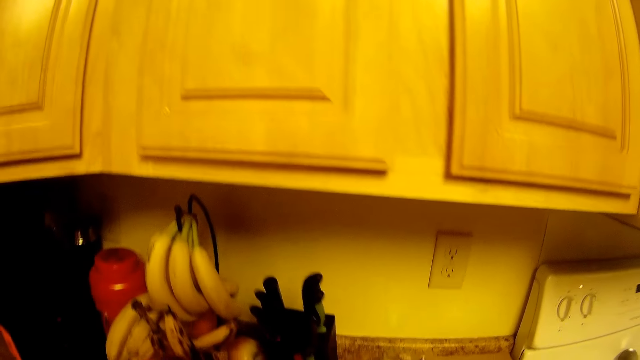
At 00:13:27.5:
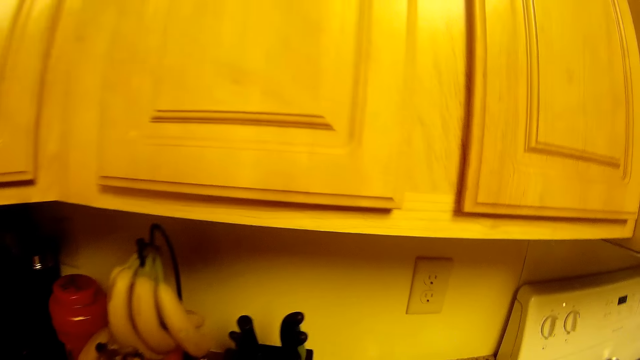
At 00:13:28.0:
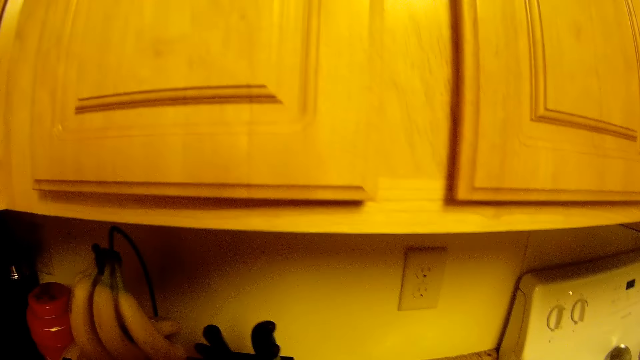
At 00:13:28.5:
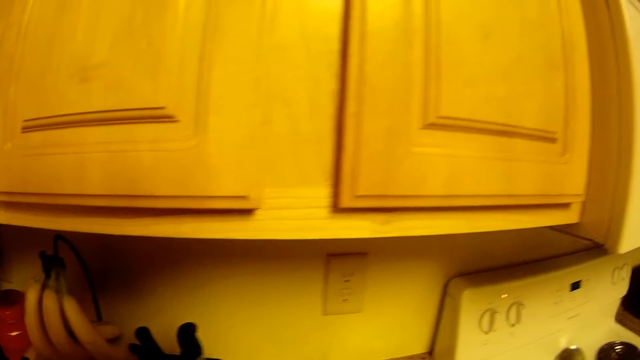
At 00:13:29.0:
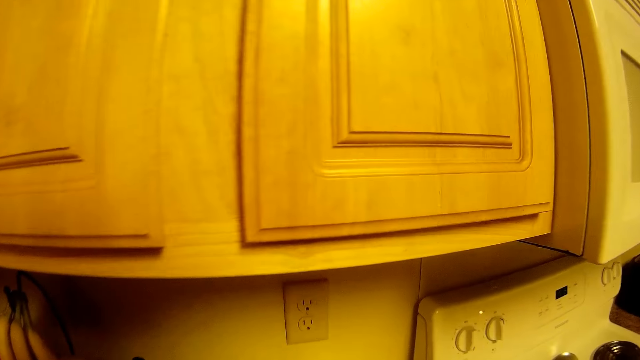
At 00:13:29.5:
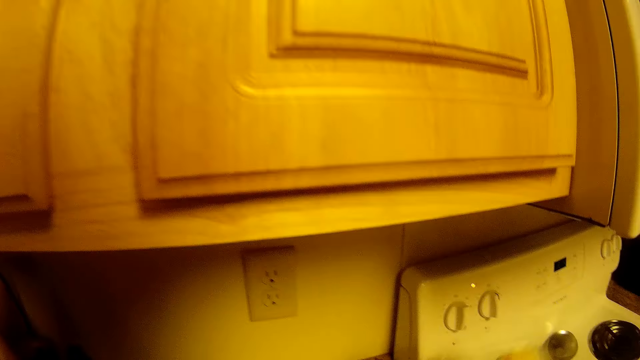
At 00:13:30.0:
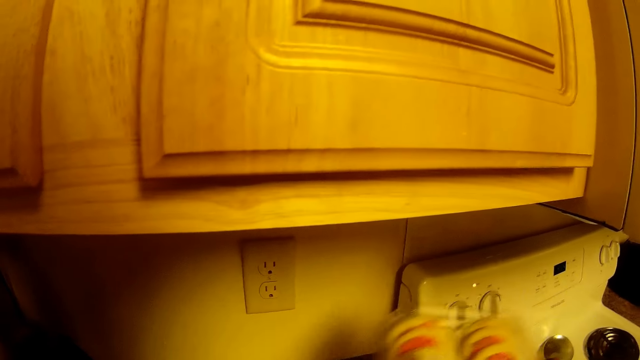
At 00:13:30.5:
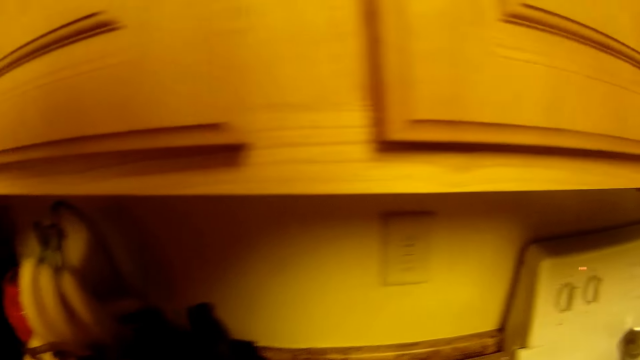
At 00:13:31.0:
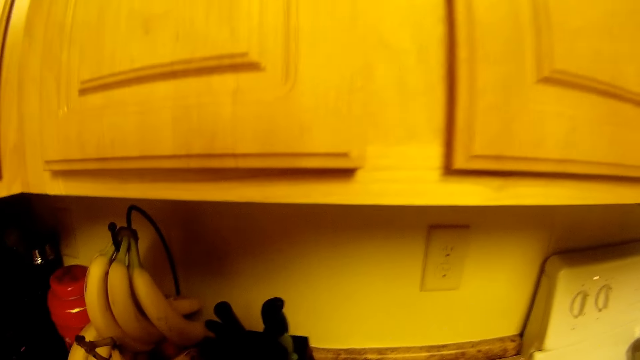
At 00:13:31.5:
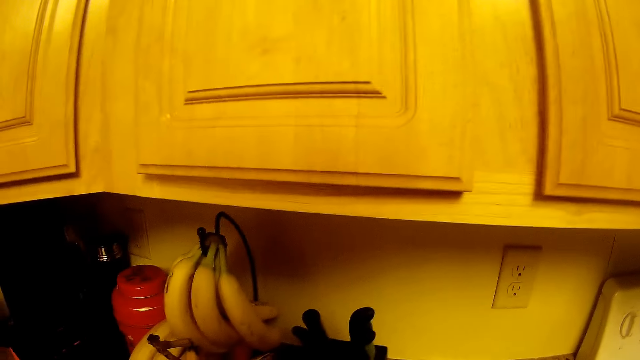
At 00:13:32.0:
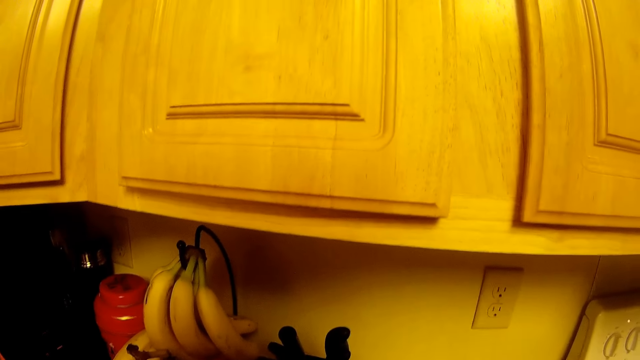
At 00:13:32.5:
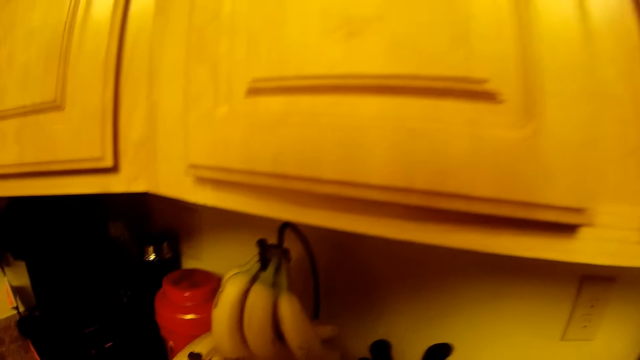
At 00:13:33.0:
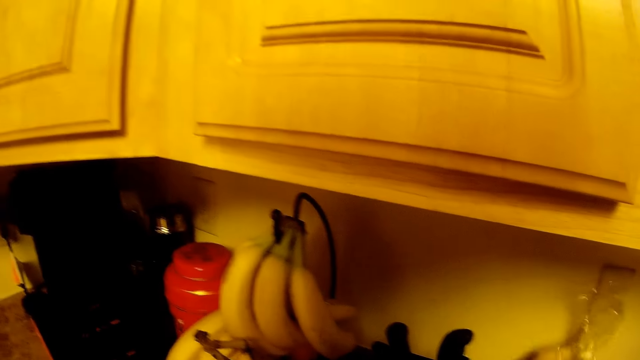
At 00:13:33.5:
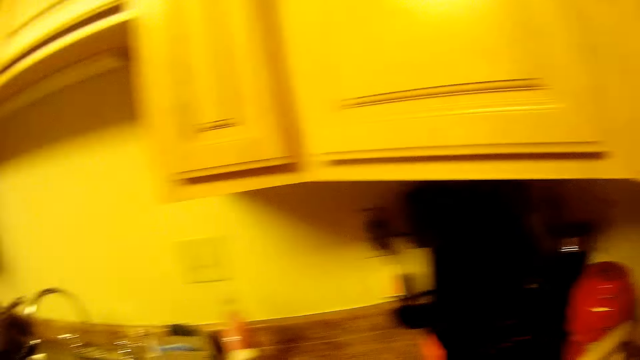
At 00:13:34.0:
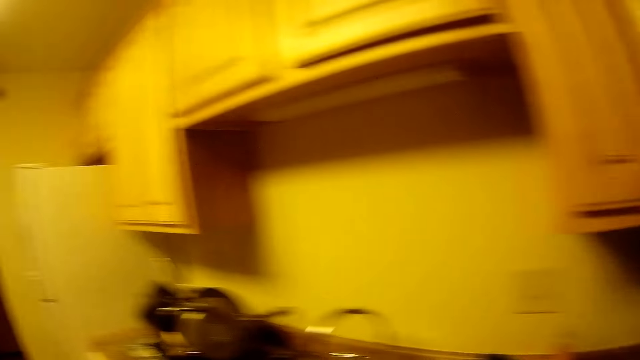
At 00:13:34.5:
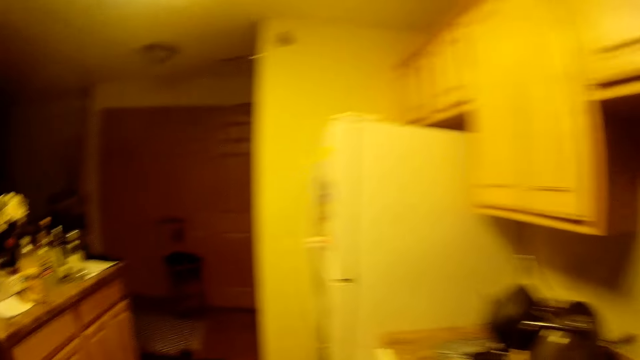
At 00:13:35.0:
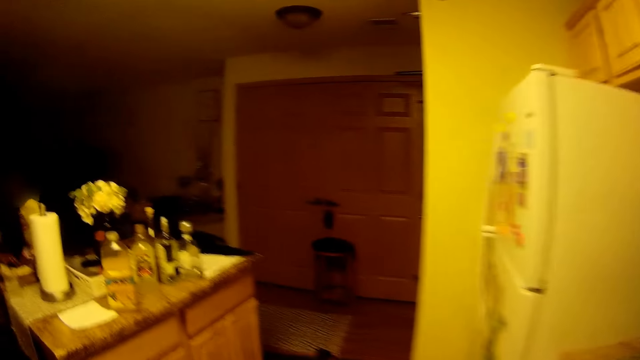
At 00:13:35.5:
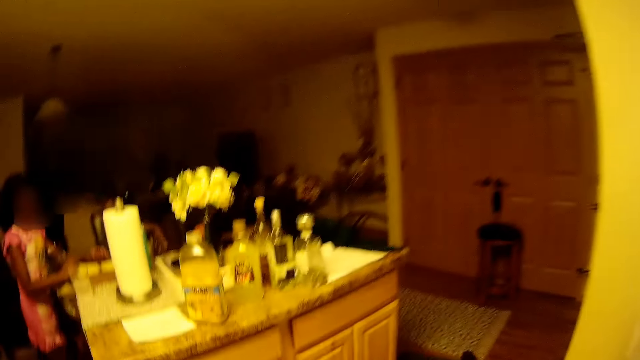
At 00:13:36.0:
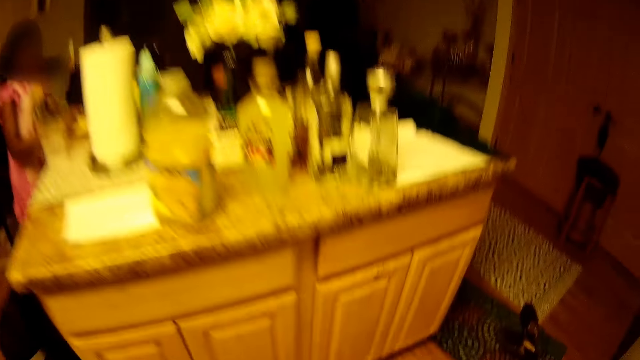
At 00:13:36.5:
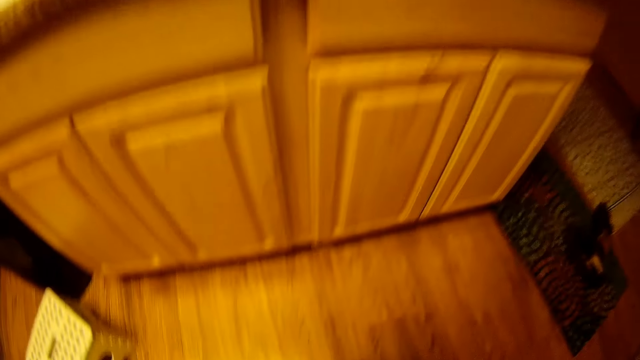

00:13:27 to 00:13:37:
The camera wearer takes a container from the shelf with her right hand. She puts a packet on the counter. She opens a plastic bag with her right hand. She walks towards the cabinet.

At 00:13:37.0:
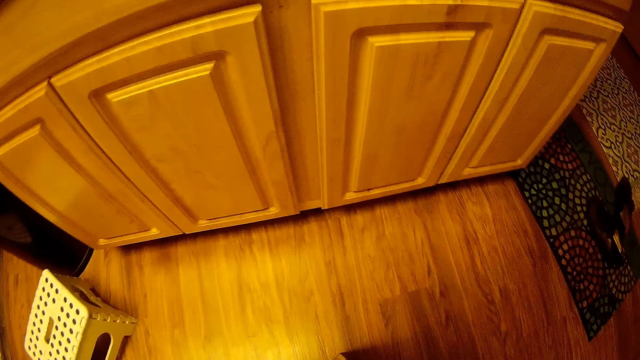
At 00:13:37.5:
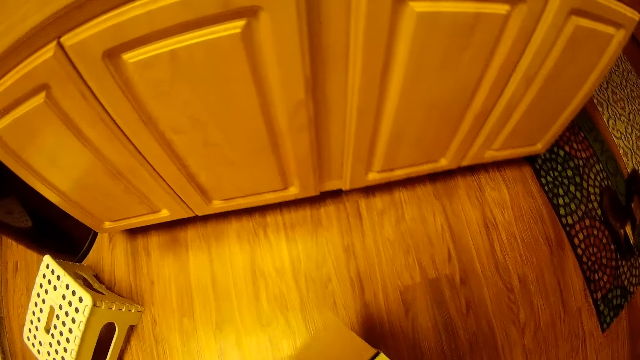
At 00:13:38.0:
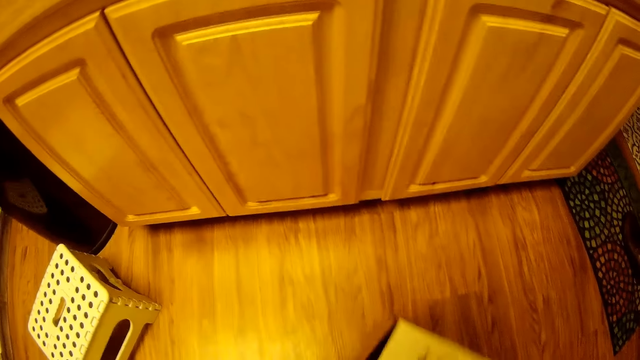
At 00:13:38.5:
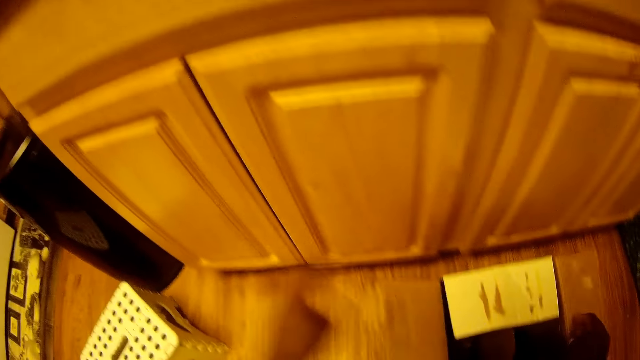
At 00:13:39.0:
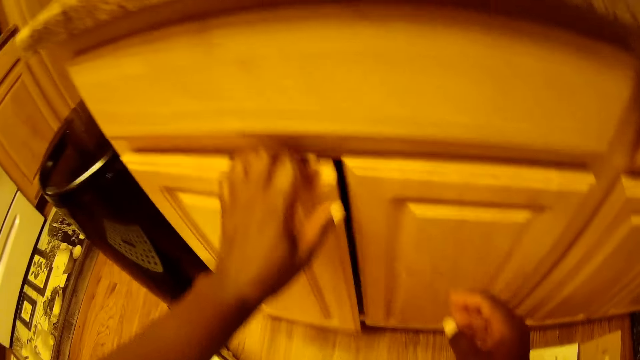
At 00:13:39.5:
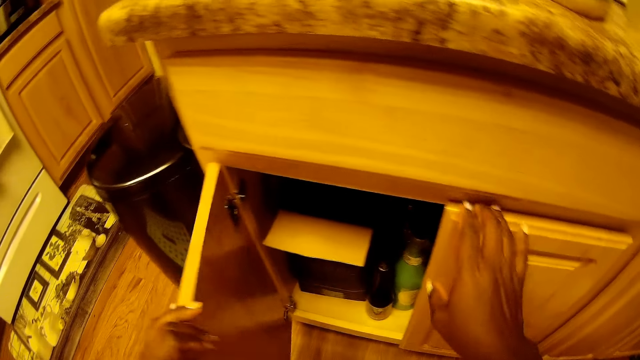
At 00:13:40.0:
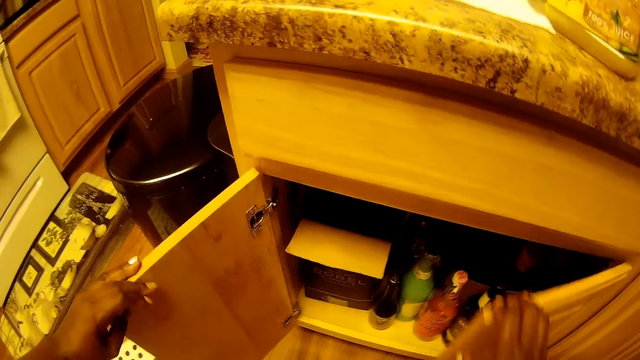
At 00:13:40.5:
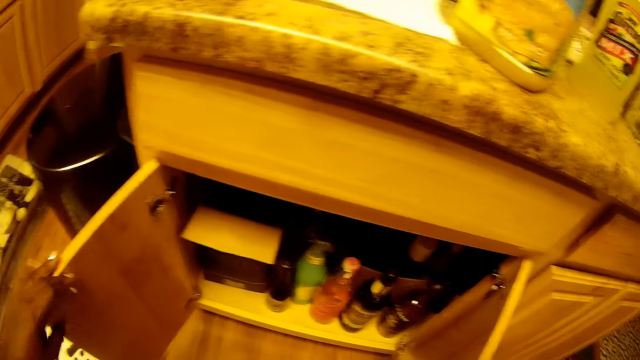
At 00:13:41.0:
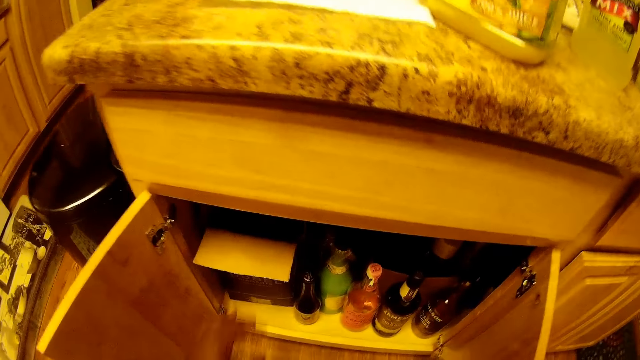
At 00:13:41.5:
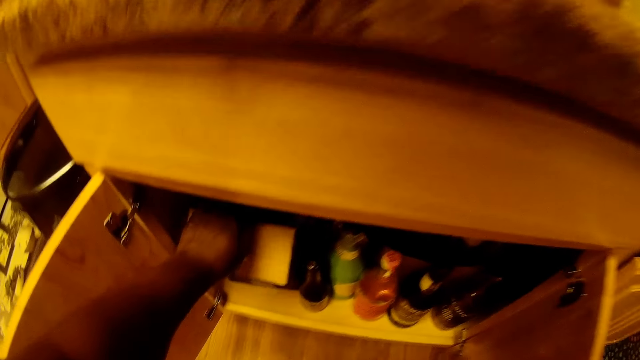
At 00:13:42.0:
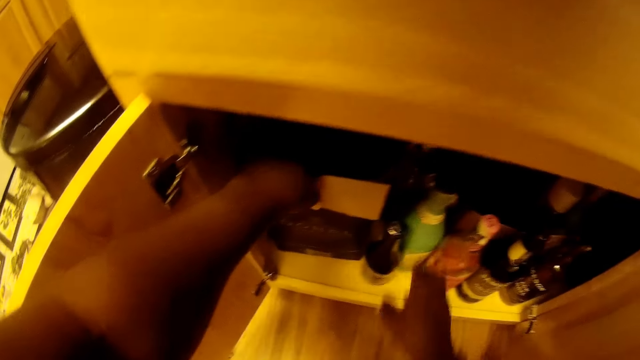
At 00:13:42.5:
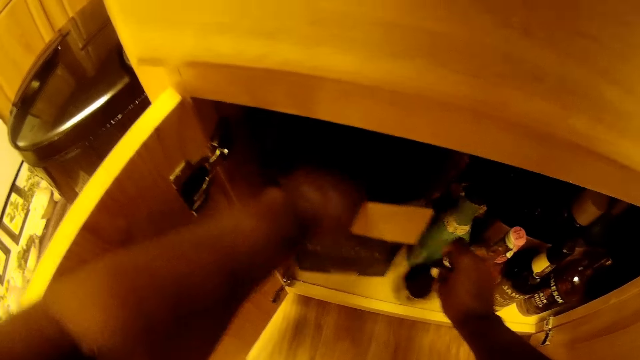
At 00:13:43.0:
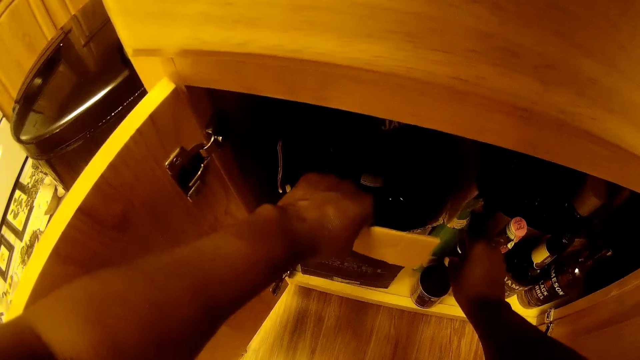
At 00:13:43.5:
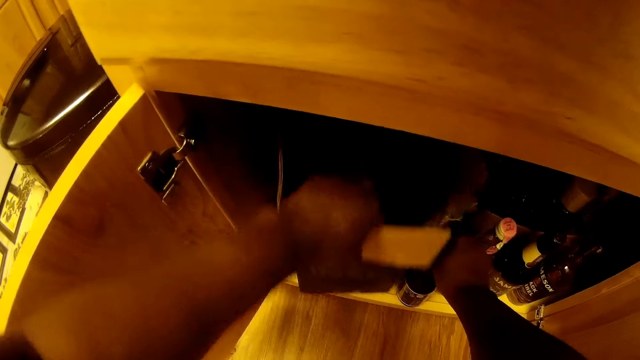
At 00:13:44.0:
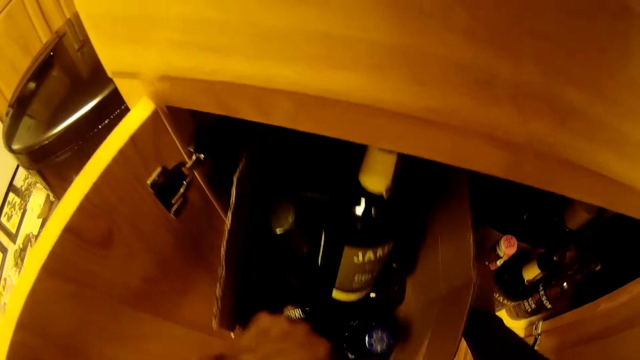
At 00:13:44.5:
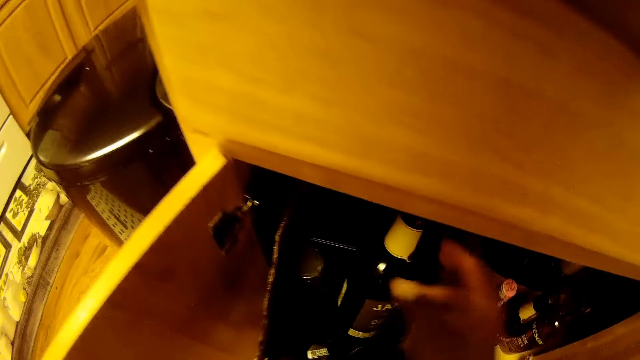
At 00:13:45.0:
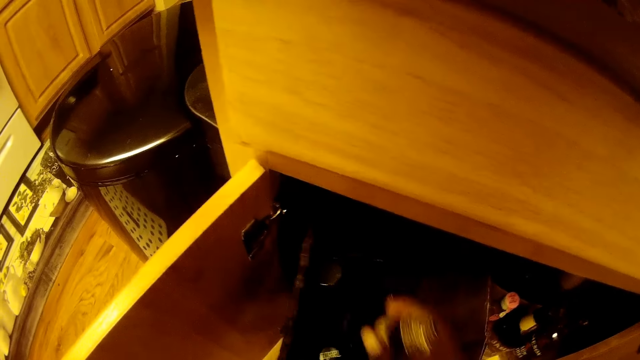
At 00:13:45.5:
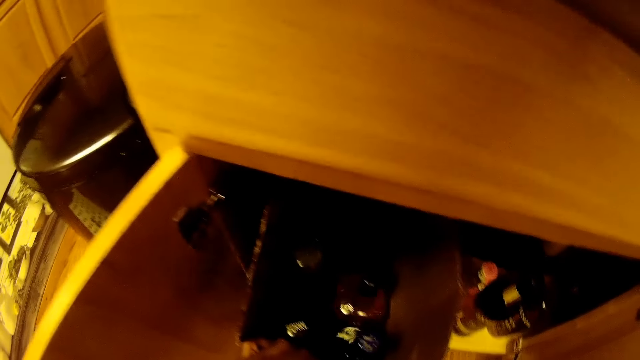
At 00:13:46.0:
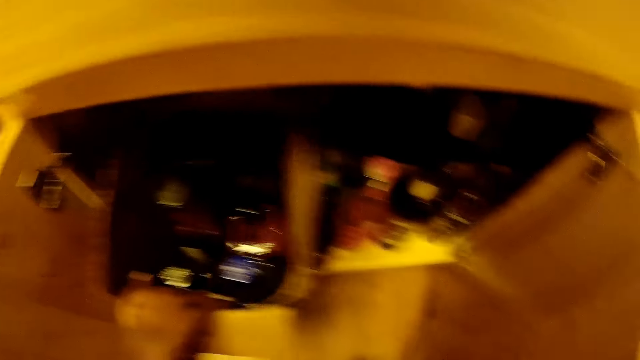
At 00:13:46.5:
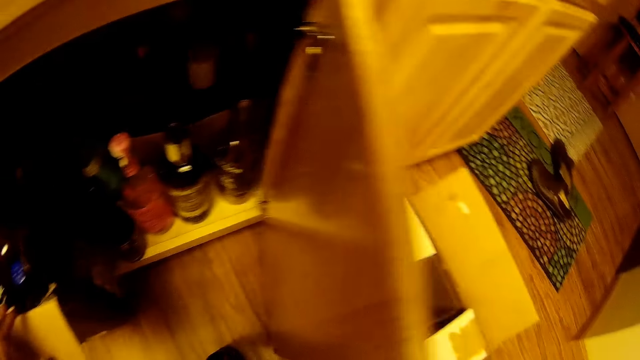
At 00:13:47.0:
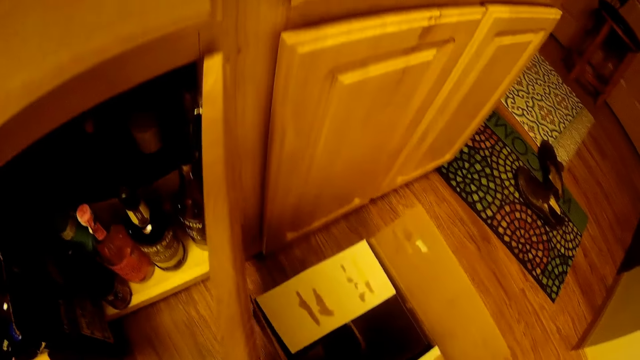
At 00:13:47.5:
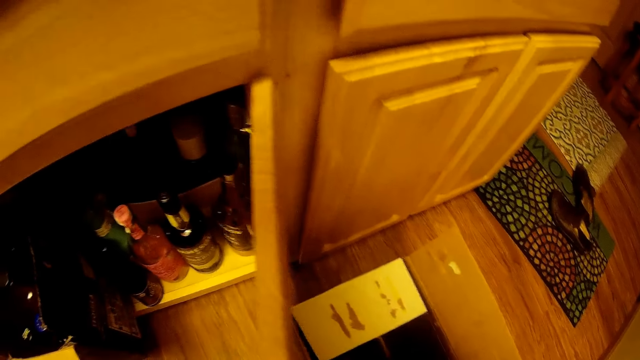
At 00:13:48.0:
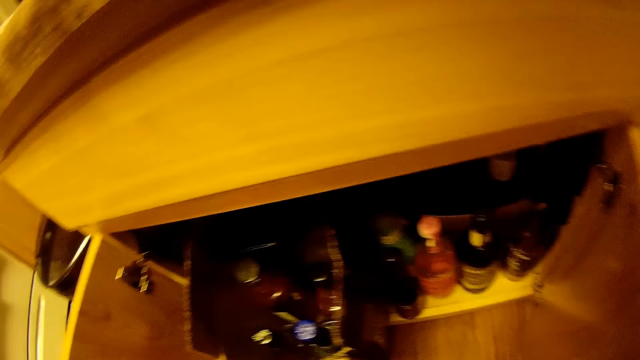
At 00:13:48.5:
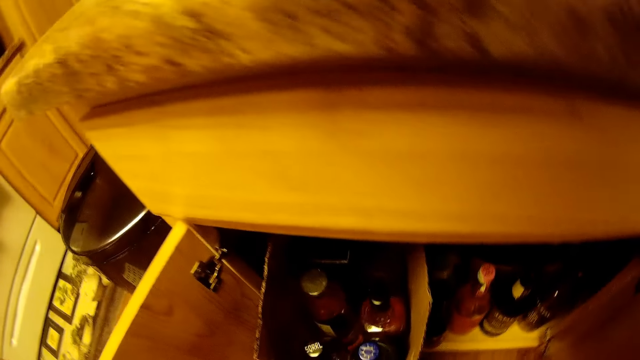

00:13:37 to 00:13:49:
The camera wearer moves a carton box on the floor with both hands. She opens the shelf or cabinet with her left hand. She opens the shelf with her right hand. She takes a bottle from the shelf with her right hand. She pulls a carton from the cabinet with her left hand. She moves the bottle. She places the bottle in the shelf. She takes a bottle from the carton with her right hand. She picks out a bottle from the box in the cabinet with her left hand.
